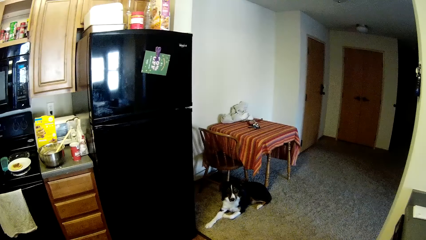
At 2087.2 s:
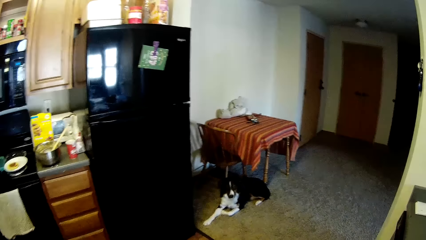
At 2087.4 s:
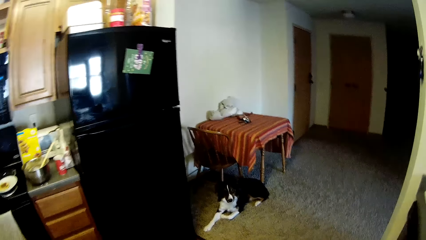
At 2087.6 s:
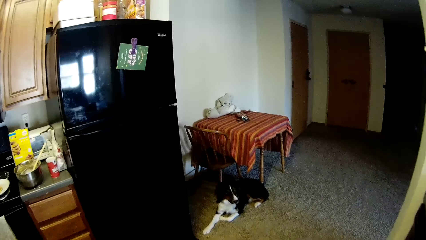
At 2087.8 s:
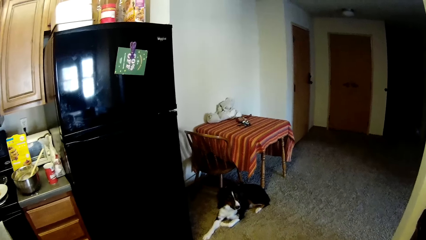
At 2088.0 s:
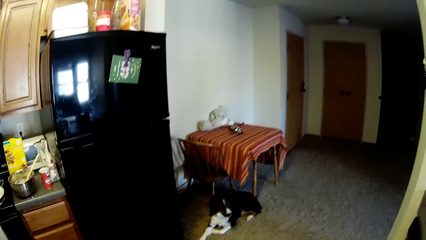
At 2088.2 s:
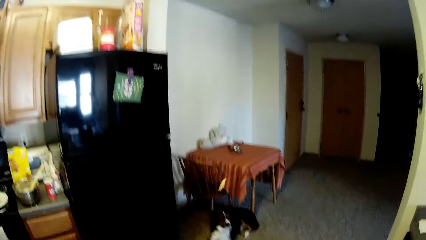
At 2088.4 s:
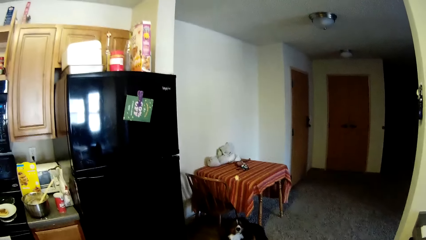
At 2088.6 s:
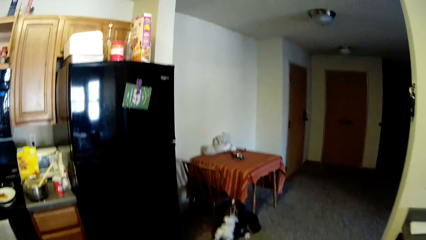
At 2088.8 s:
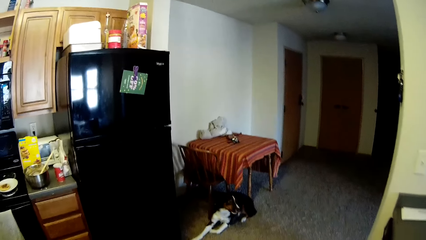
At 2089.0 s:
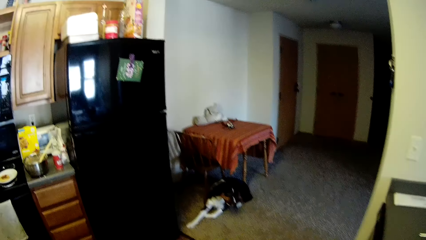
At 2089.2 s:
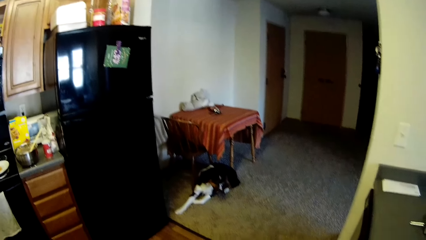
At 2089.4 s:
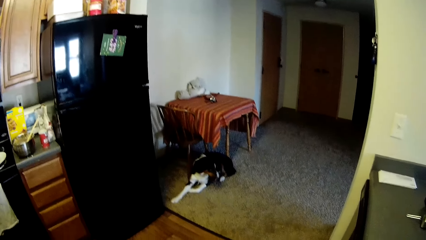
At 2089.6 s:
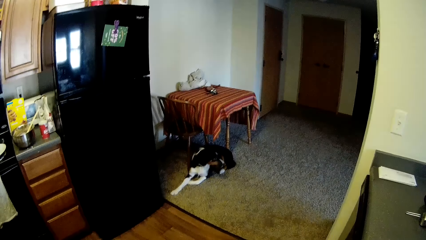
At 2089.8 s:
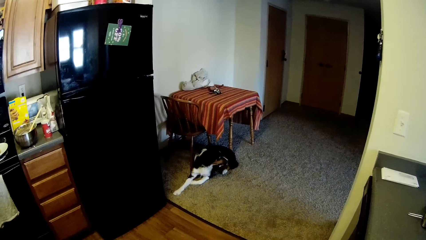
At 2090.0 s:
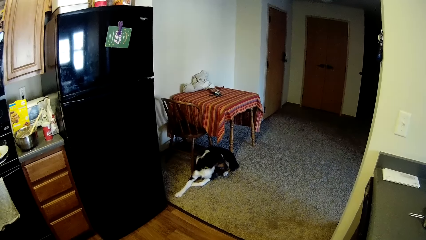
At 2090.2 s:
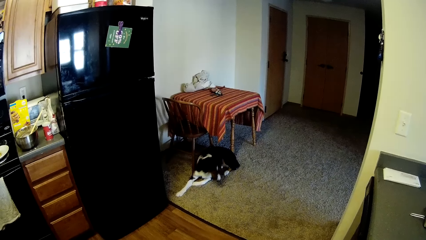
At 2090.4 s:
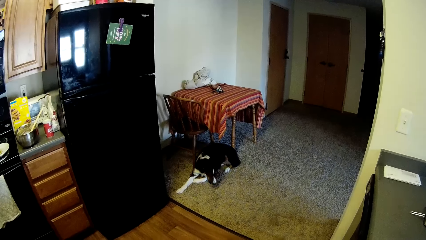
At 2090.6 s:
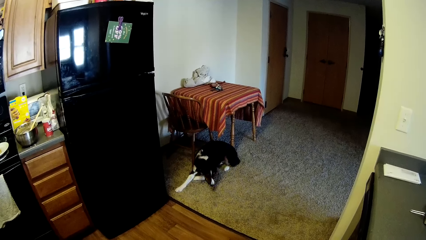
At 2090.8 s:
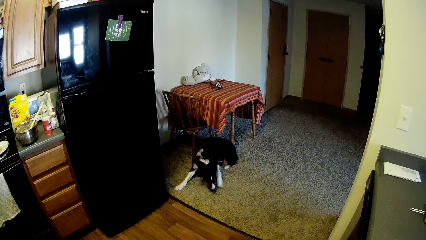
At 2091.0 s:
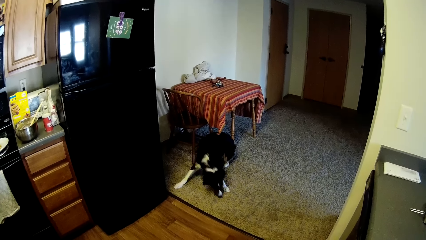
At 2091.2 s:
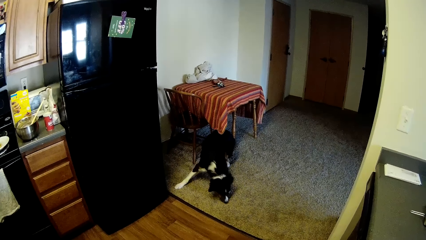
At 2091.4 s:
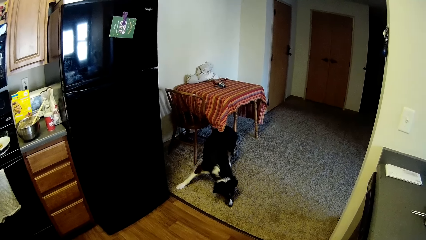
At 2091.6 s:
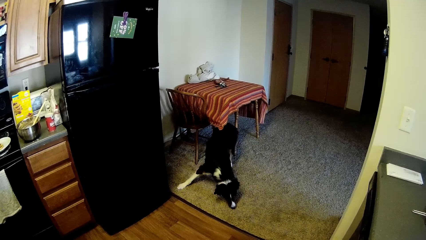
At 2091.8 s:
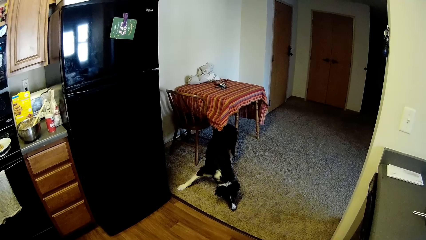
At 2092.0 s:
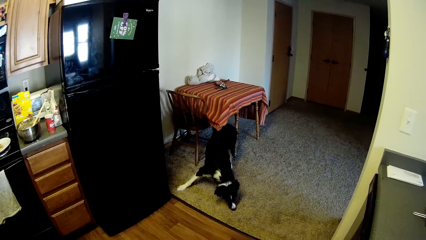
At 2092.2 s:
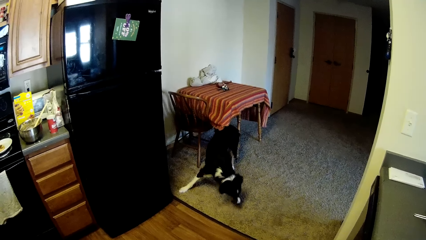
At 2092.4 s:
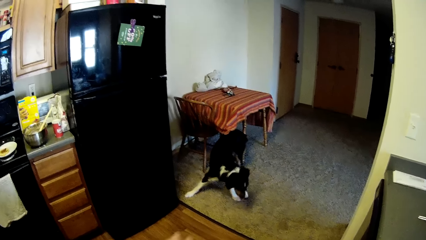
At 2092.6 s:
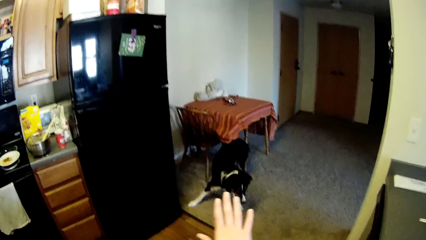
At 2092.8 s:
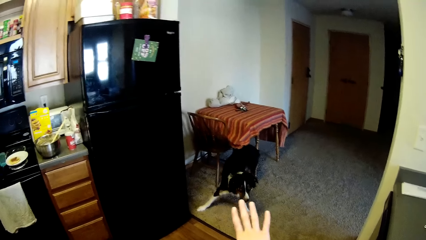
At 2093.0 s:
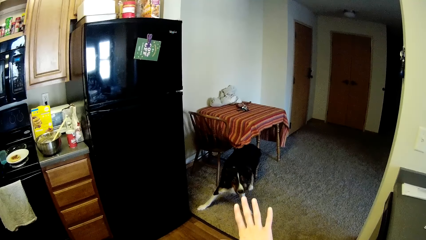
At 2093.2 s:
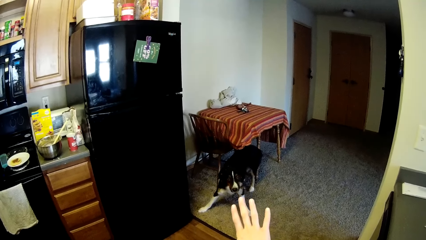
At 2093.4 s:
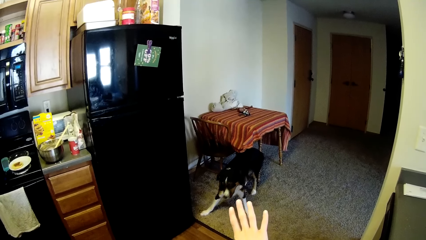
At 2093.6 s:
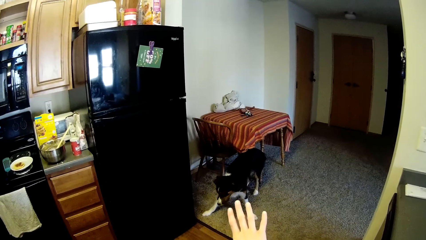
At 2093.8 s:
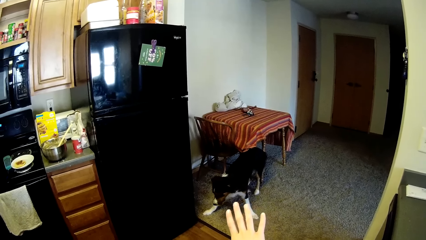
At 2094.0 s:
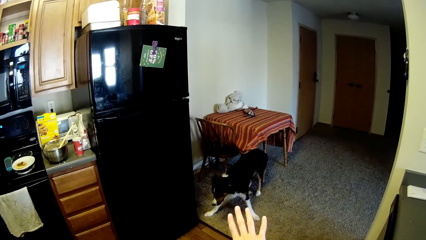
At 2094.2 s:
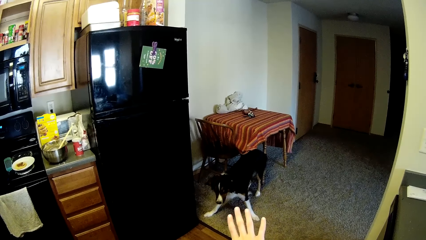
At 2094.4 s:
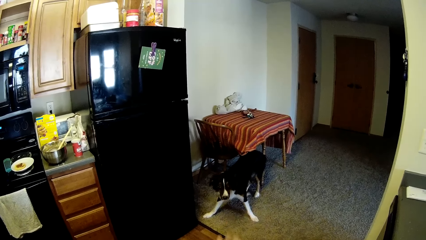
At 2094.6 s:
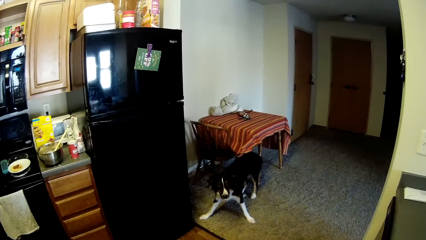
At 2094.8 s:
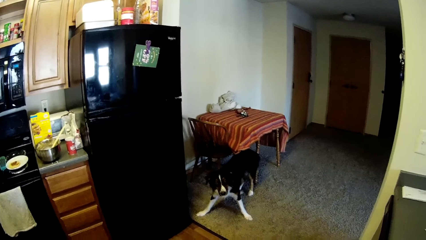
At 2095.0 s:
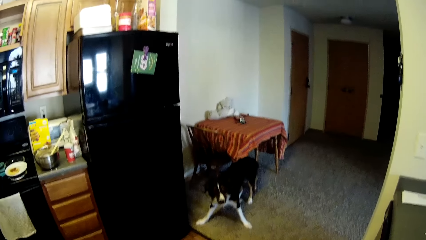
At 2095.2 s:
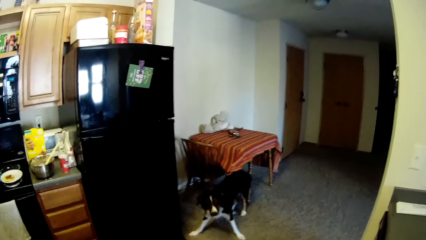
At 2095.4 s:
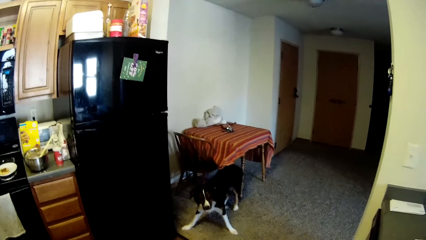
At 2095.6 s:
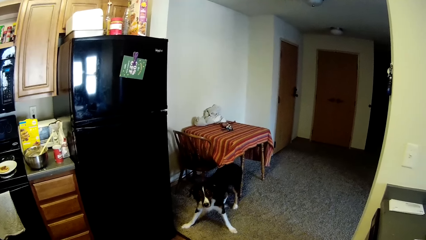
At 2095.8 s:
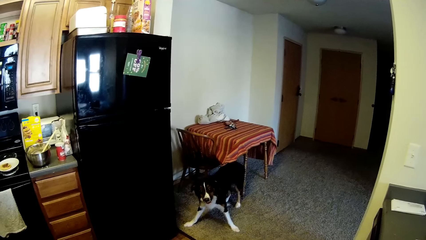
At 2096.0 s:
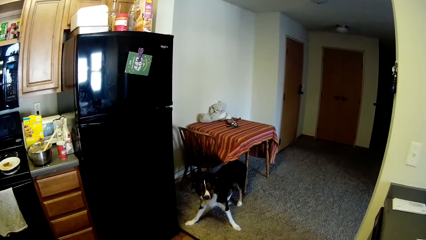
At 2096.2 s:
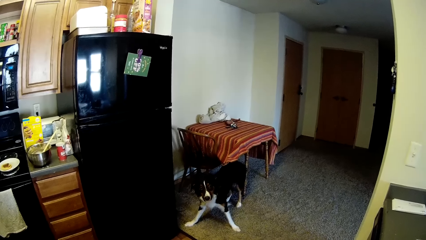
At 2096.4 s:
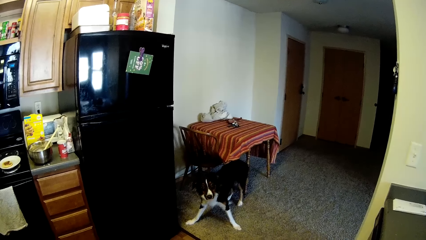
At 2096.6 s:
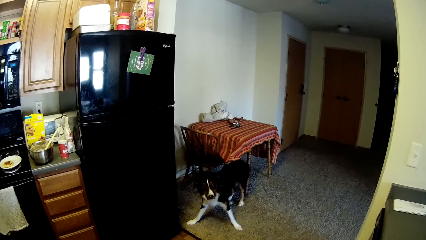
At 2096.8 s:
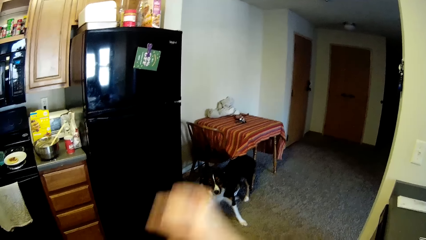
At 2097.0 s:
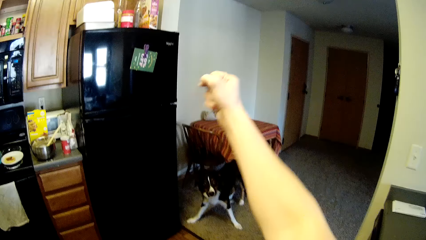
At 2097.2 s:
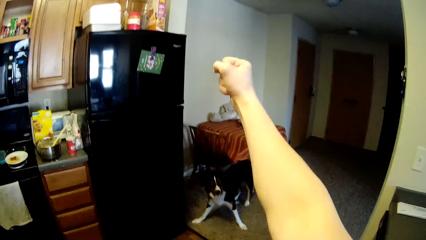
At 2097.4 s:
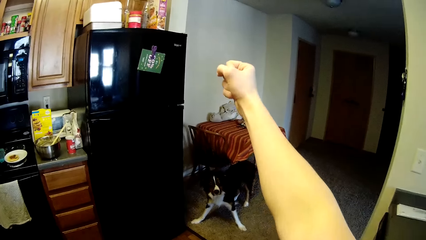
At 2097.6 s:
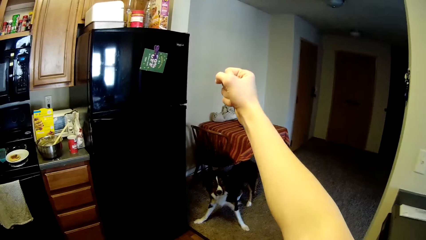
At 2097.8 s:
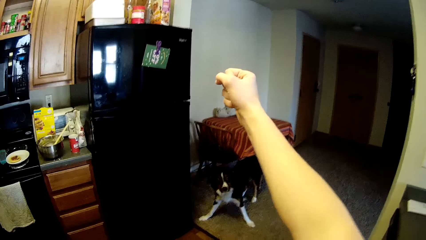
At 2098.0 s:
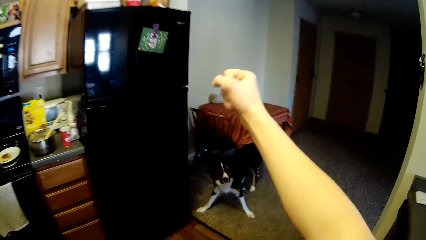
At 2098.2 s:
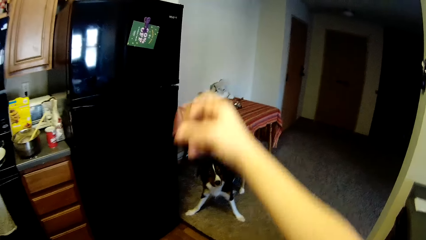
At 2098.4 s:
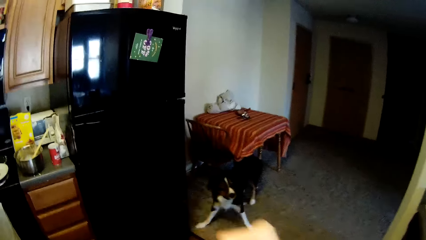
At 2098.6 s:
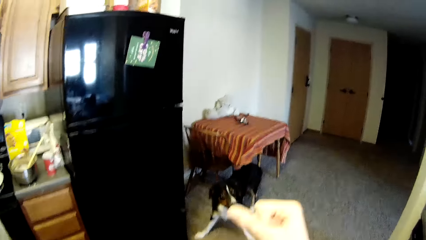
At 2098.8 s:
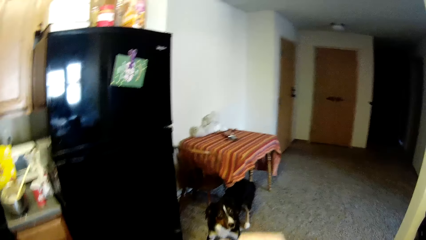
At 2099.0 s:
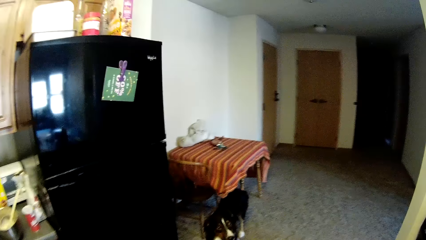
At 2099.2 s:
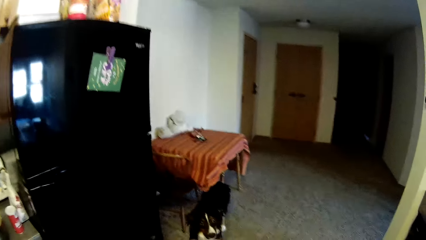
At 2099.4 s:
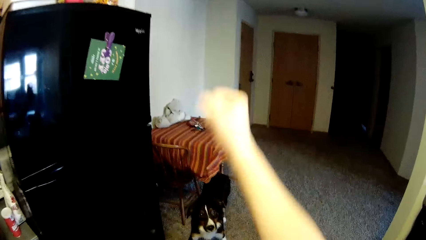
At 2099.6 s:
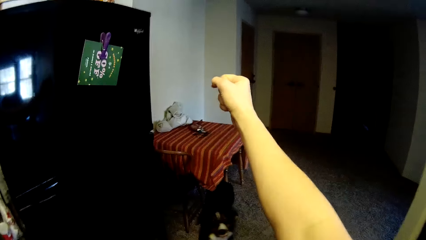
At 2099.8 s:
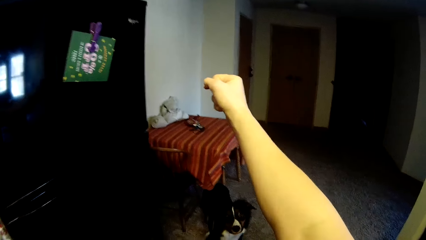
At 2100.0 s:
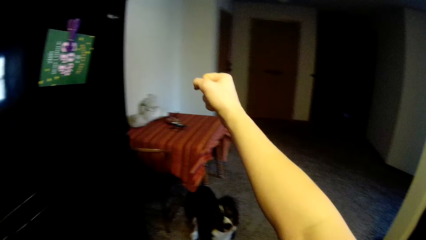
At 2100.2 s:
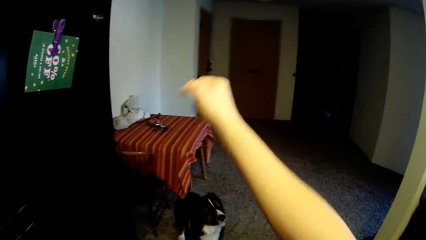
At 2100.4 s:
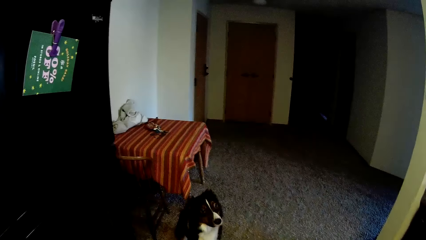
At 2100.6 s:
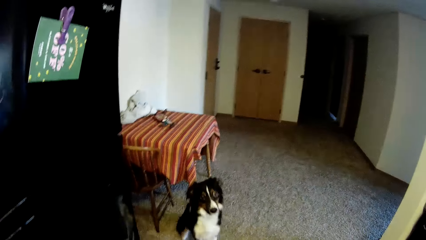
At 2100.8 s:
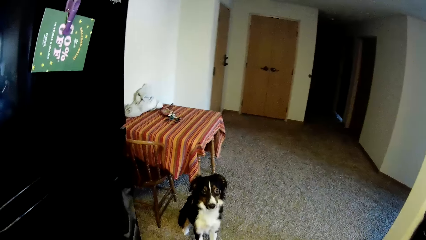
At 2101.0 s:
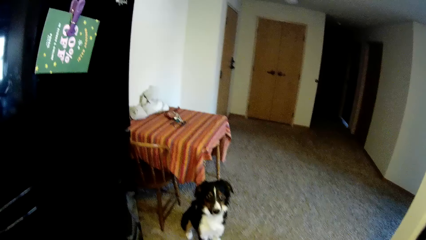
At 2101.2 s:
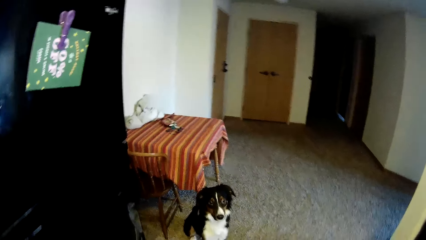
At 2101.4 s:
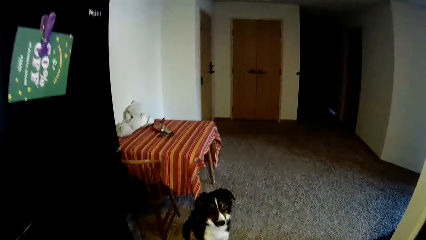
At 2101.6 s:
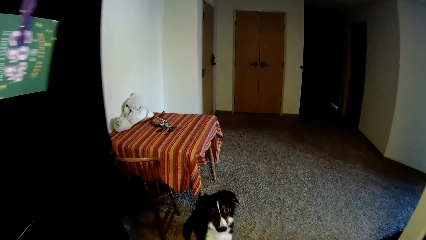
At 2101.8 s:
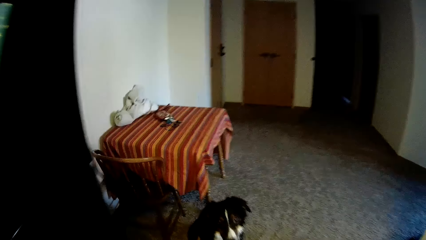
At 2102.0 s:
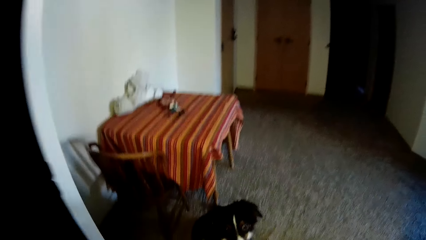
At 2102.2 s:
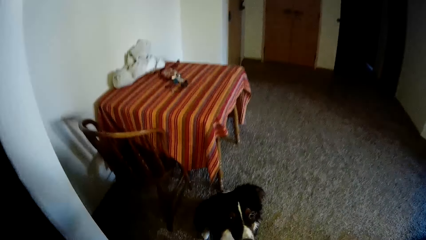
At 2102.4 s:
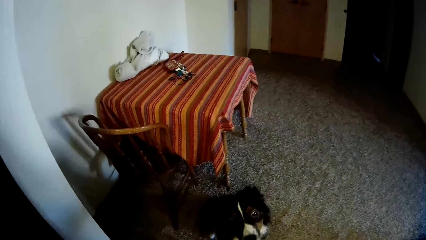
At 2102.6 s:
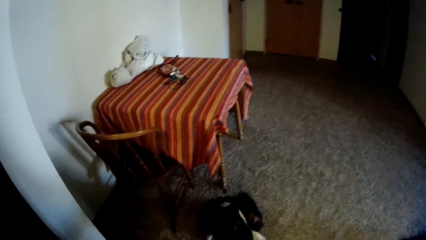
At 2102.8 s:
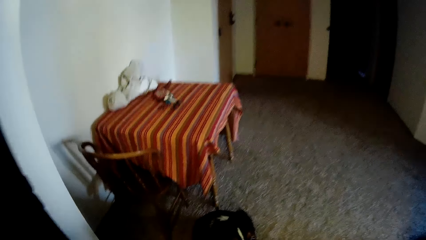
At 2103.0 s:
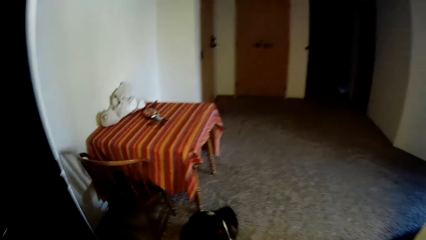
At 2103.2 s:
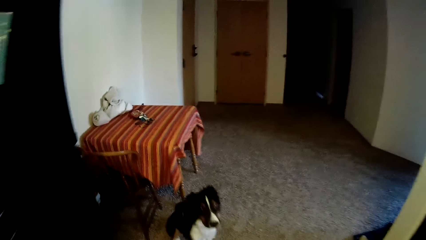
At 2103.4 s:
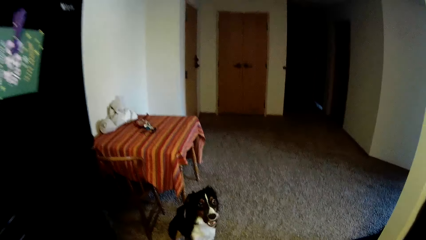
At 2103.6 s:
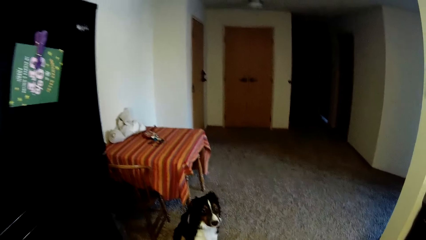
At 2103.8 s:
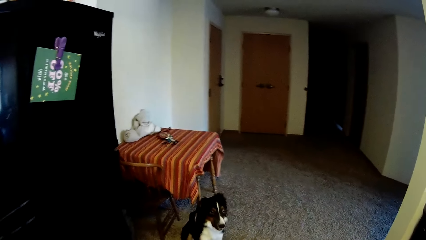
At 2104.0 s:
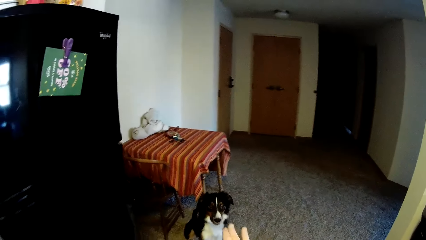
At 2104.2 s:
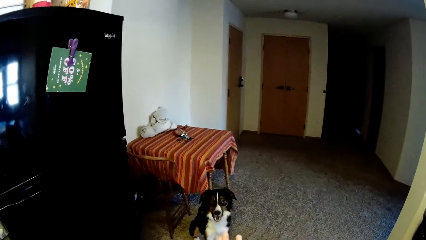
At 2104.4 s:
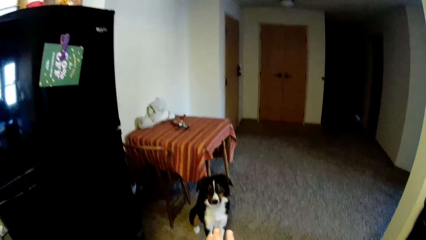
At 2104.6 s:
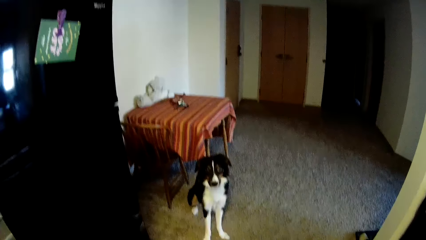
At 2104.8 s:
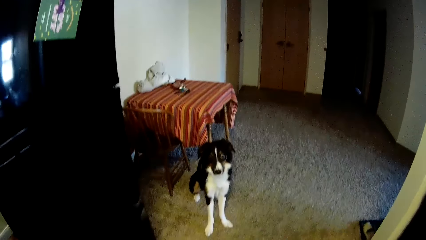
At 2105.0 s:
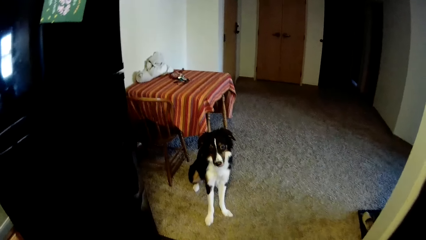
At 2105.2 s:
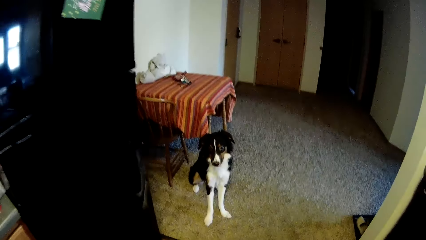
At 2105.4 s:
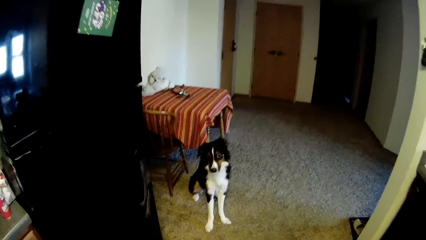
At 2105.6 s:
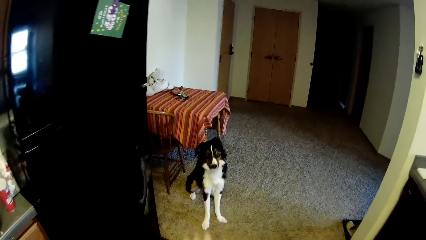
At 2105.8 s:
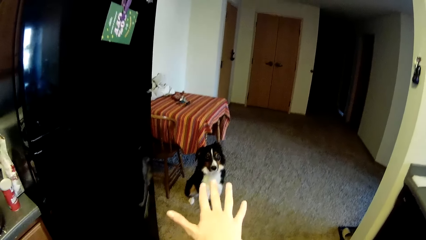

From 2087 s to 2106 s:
The camera wearer throws a piece of pancake at the dog. She raises her hand. She signals at the dog with her right hand. She walks towards the dog. She signals at the dog with her right hand. She walks towards the dog. She interacts with the dog.
